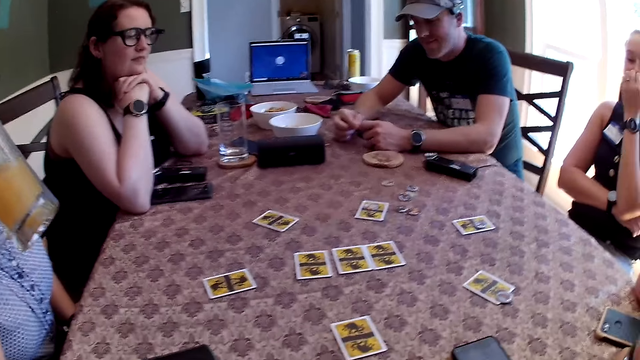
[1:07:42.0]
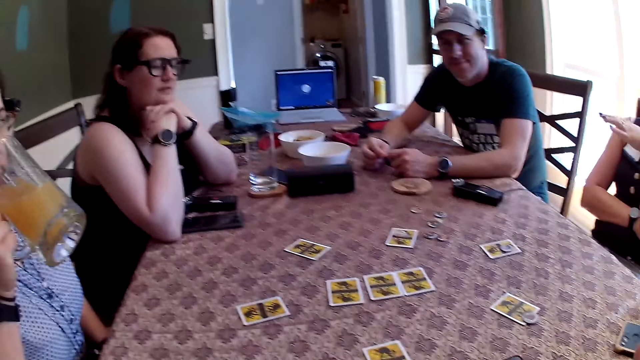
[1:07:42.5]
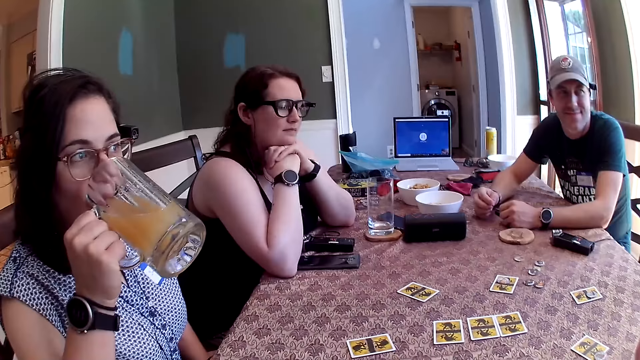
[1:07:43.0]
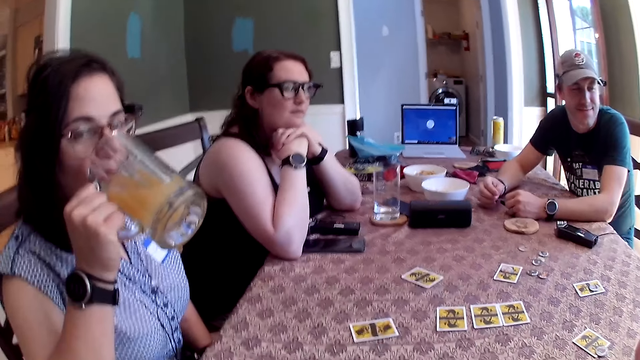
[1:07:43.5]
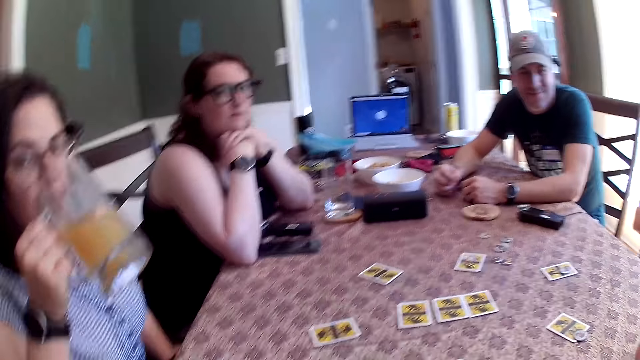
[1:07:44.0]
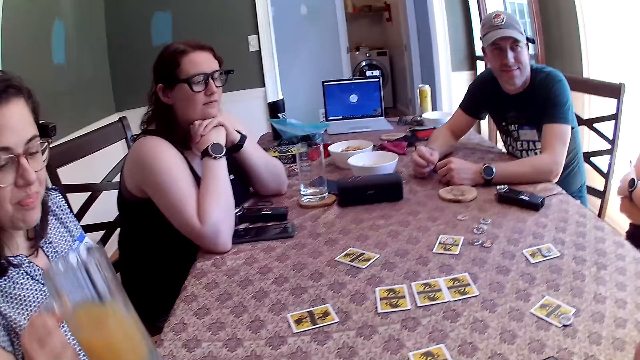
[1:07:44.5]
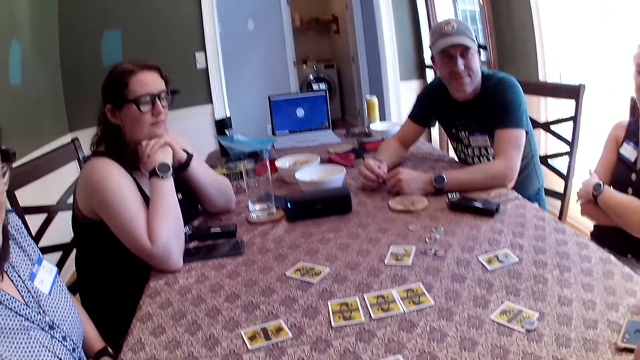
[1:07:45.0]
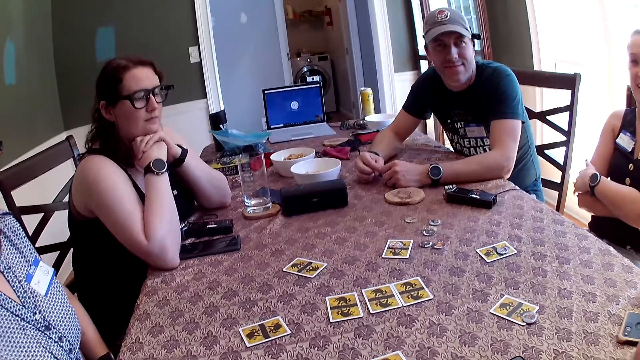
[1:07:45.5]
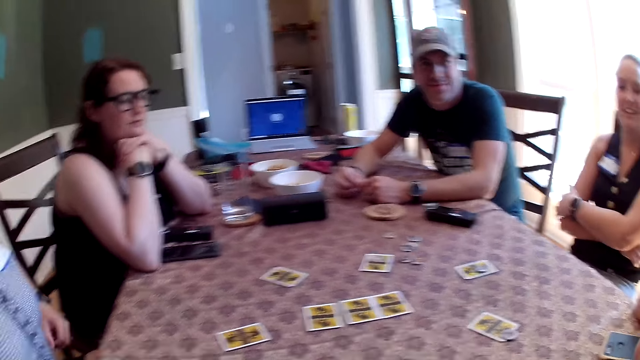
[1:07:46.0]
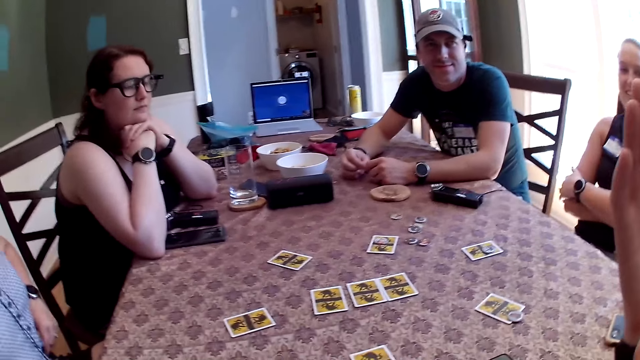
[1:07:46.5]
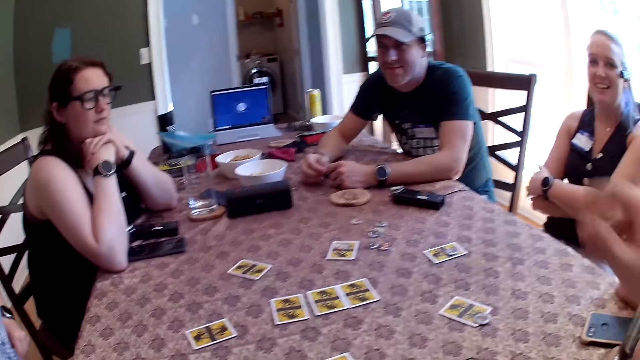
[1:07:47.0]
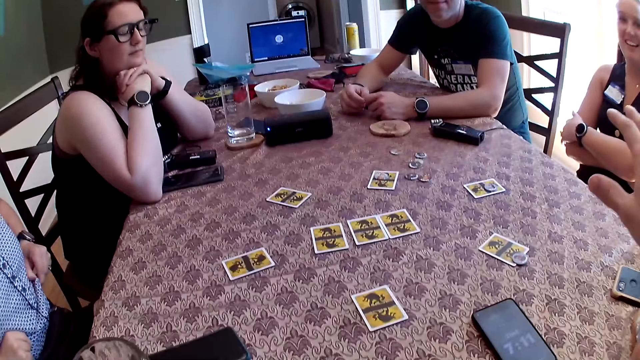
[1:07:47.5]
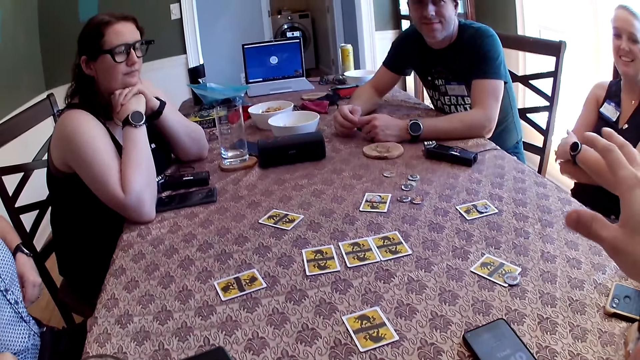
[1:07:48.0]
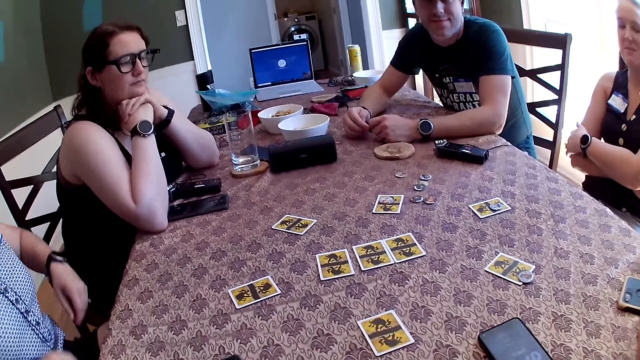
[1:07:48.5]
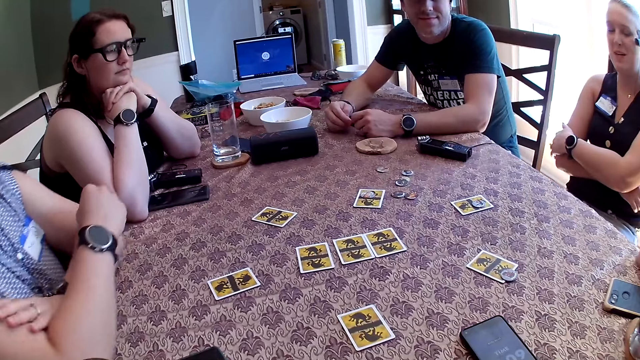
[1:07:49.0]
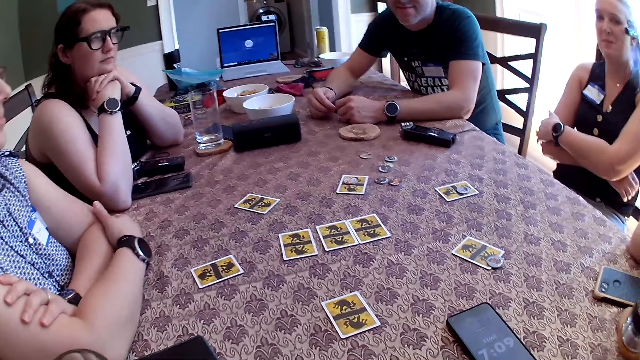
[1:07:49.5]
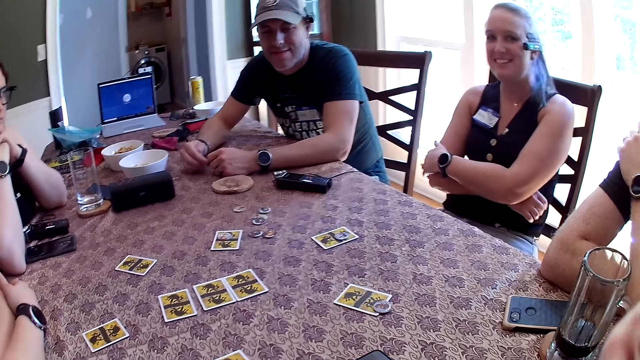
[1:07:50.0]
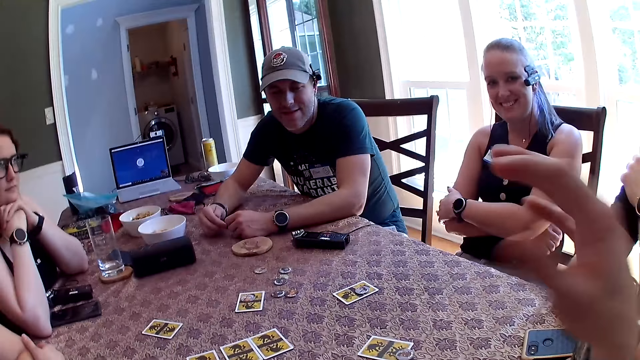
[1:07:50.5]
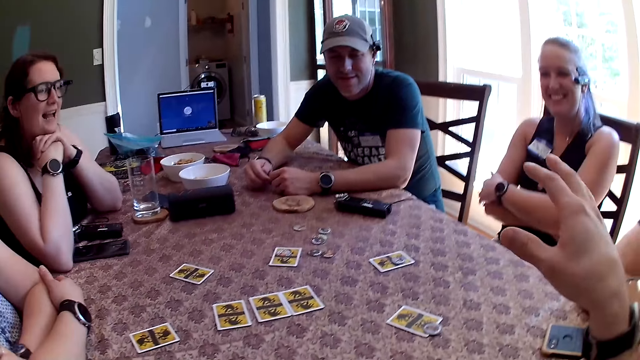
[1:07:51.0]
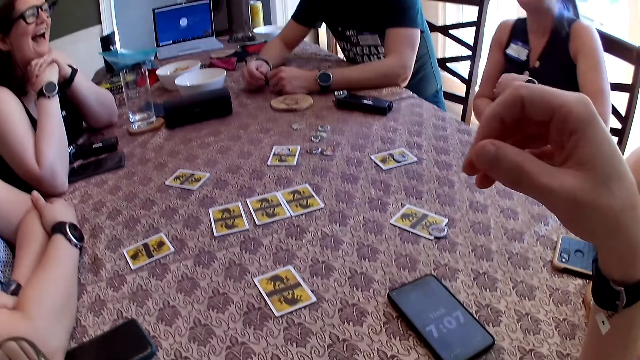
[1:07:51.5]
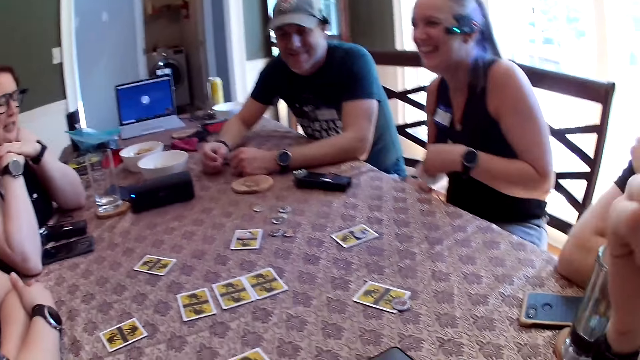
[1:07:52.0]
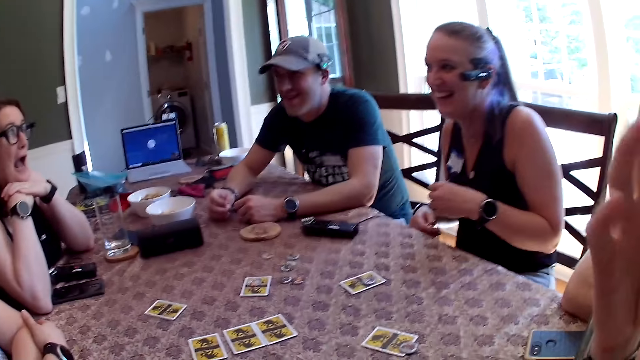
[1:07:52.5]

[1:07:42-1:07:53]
The woman places the cup of juice on the table with her right hand. The camera wearer talks to people. The woman puts both elbows on the table.

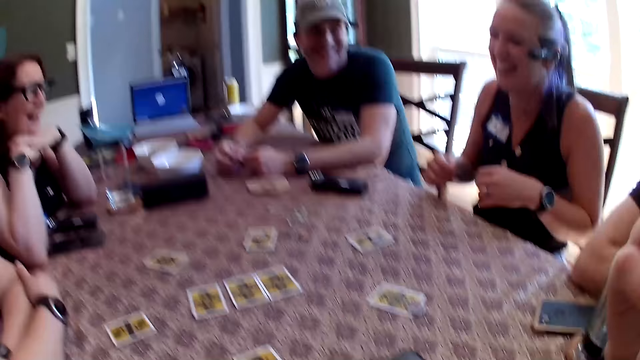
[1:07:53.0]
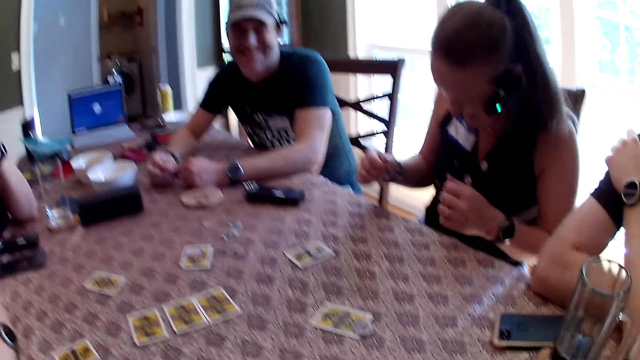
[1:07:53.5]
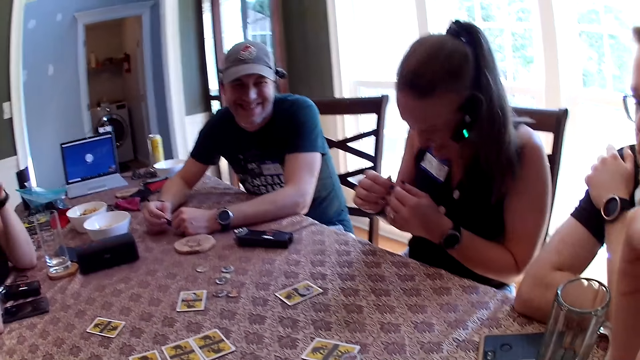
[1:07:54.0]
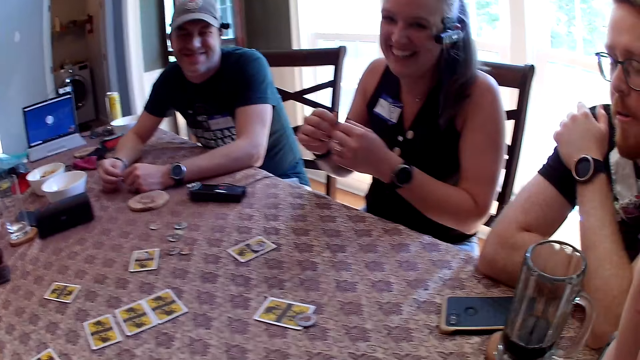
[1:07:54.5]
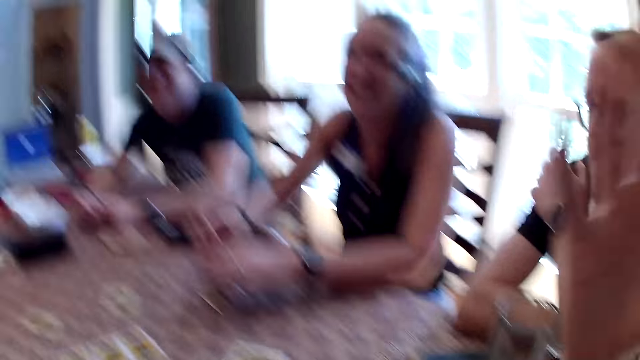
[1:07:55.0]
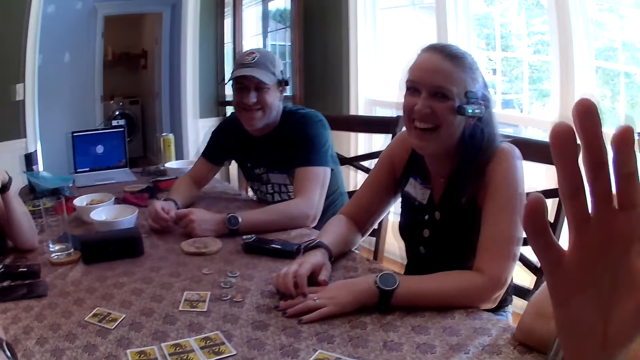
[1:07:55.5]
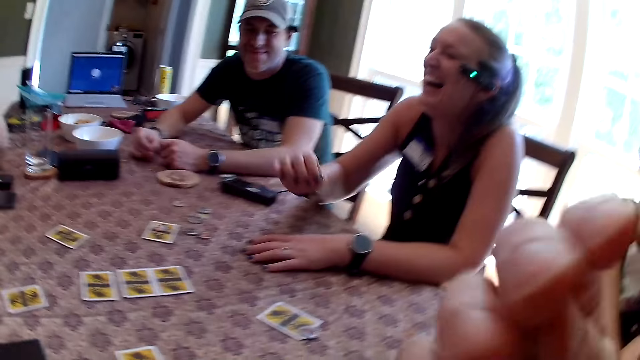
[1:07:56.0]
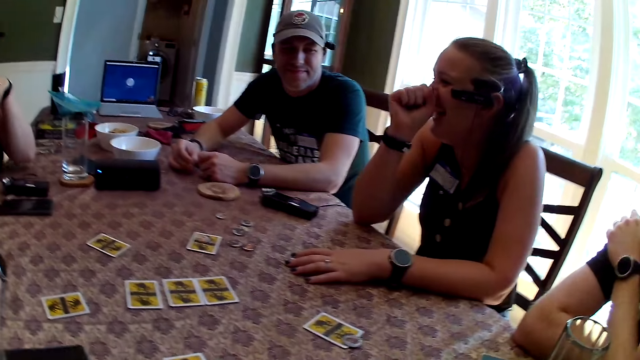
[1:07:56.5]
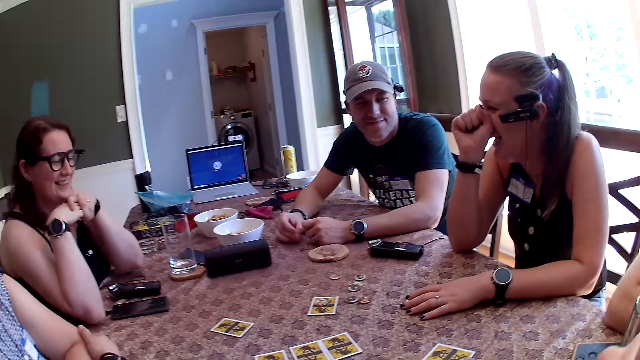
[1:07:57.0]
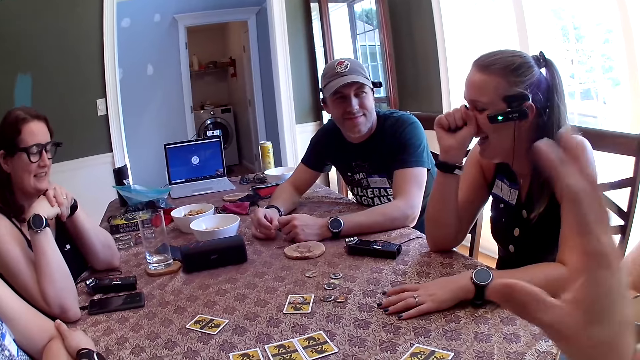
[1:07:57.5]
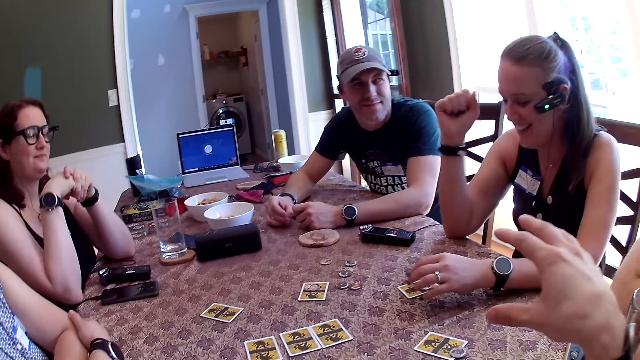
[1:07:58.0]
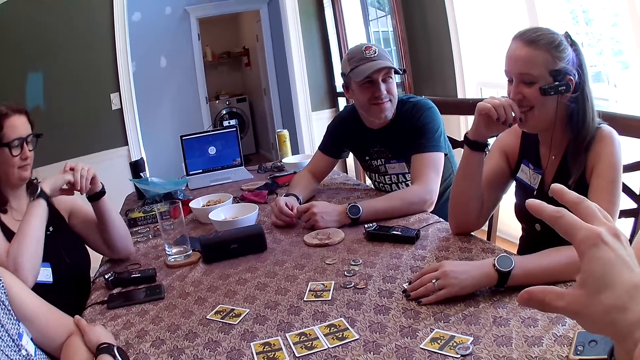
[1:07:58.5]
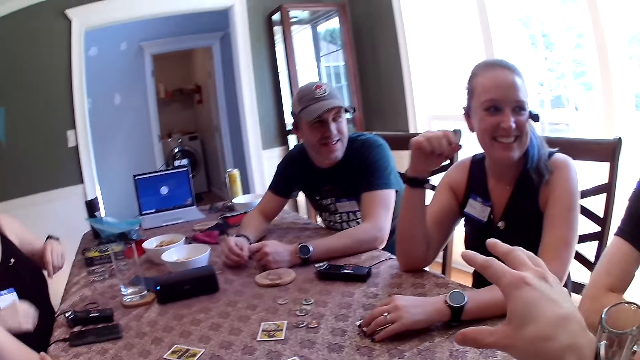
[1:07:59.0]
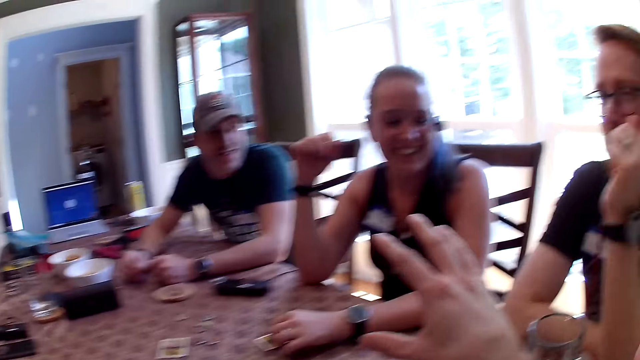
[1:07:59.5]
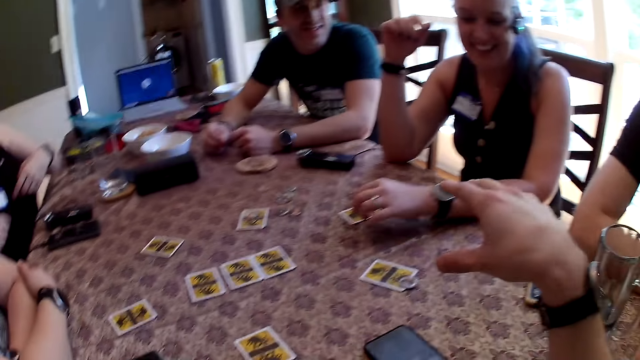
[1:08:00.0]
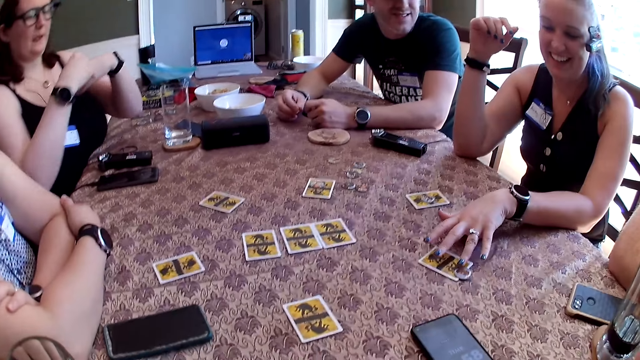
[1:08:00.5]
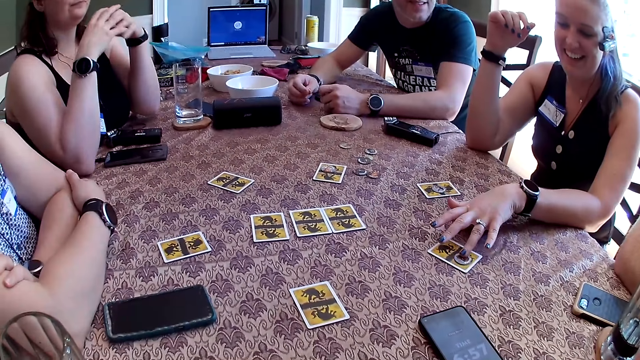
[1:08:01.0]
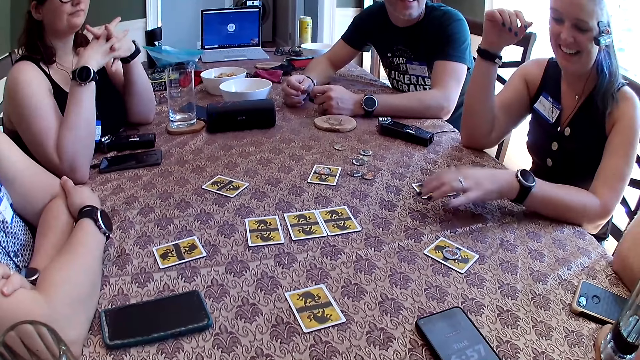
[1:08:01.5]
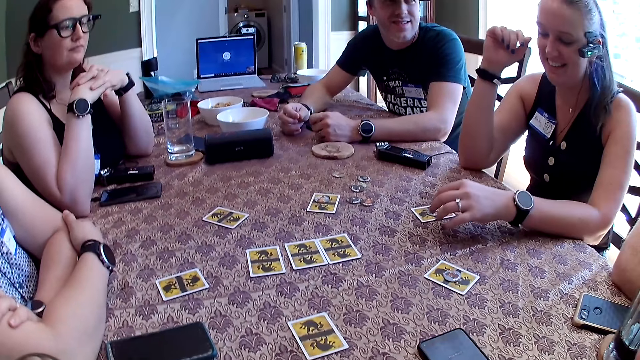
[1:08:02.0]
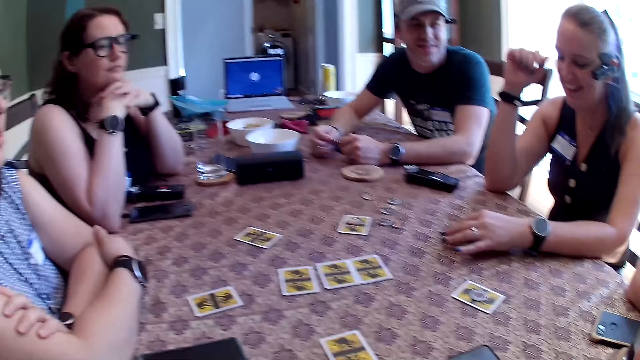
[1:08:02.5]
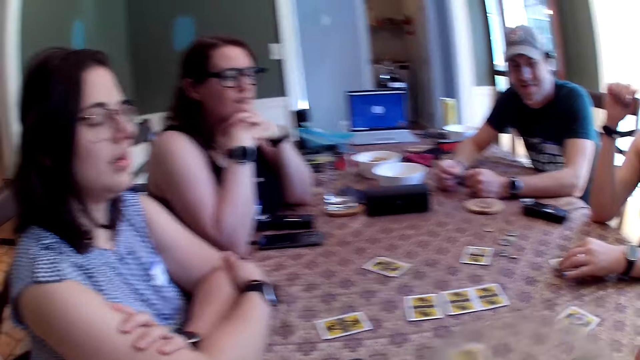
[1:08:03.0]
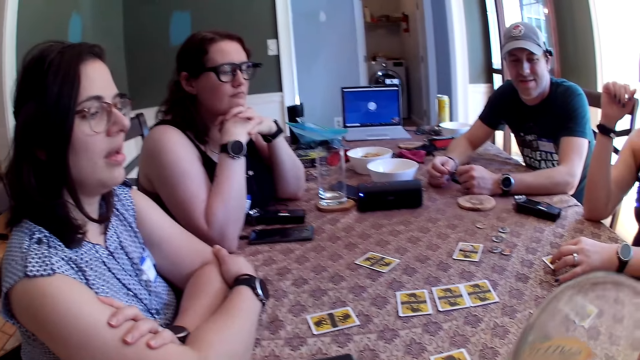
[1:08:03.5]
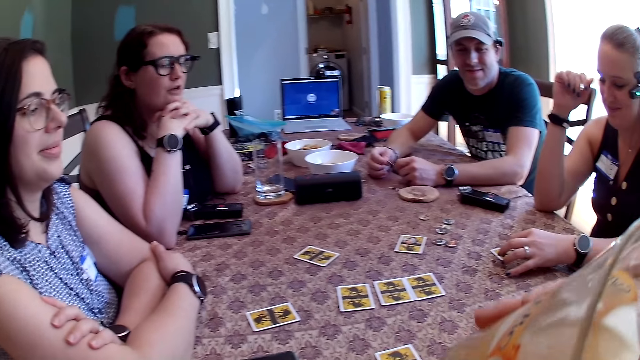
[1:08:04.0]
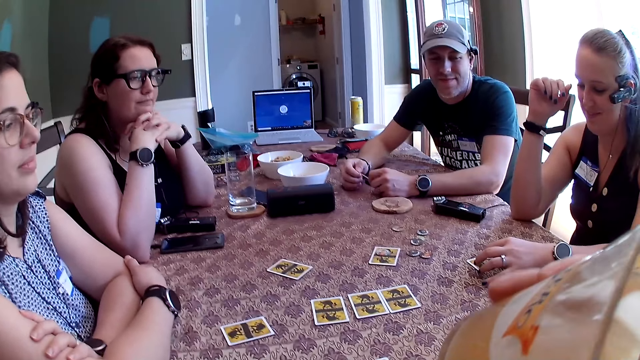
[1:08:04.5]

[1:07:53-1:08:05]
The woman puts both hands on the table. The camera wearer lifts up the hand. He talks to people. The woman touches the card on the table with her left hand. Another woman removes both elbows from the table. The first woman adjusts the token on the card on the table with her left hand. The other woman puts both elbows on the table. The camera wearer drinks juice from a cup with his right hand. The first woman touches the card on the table with her left hand.
